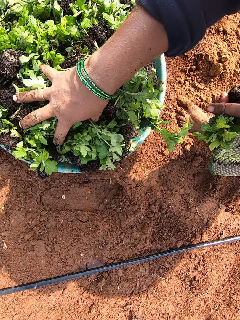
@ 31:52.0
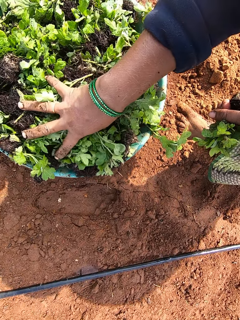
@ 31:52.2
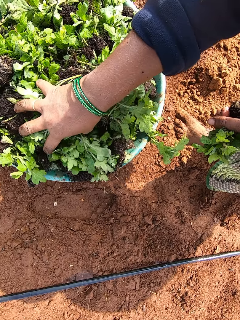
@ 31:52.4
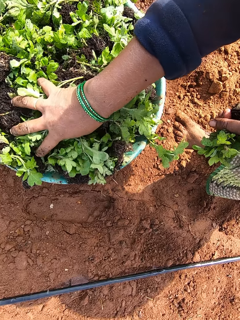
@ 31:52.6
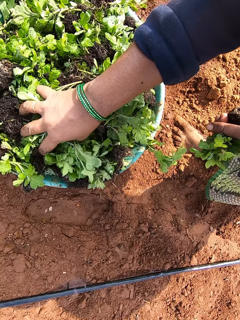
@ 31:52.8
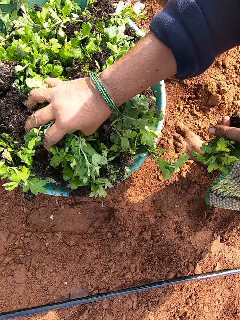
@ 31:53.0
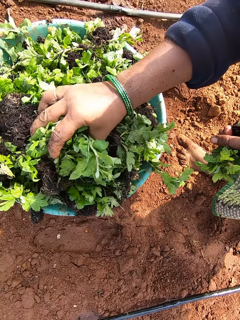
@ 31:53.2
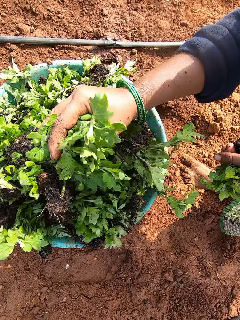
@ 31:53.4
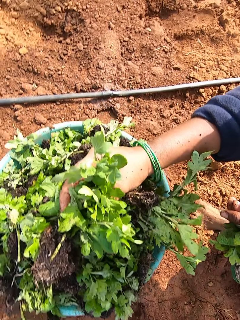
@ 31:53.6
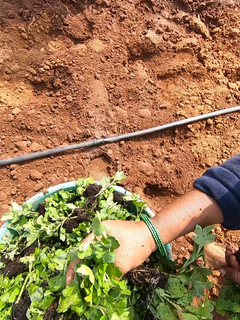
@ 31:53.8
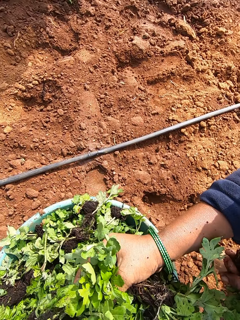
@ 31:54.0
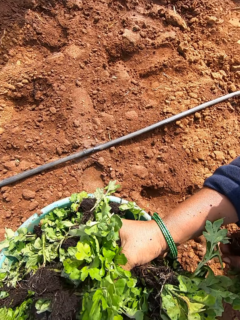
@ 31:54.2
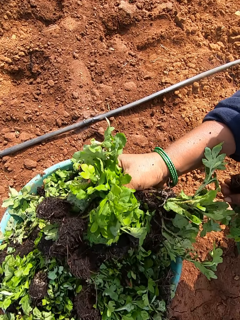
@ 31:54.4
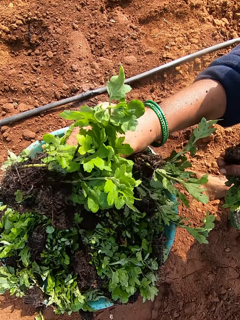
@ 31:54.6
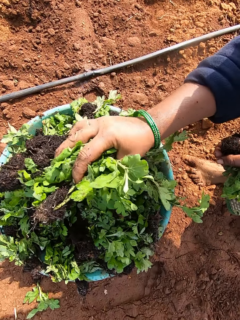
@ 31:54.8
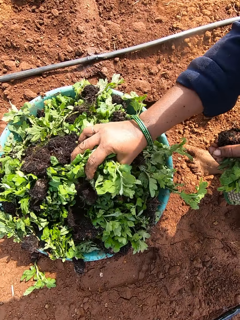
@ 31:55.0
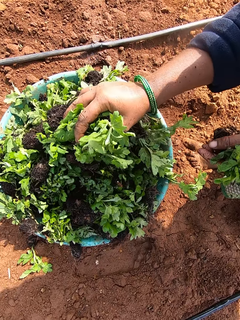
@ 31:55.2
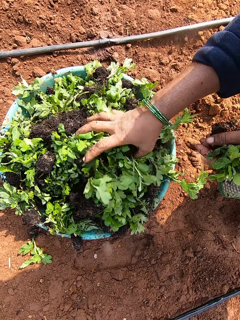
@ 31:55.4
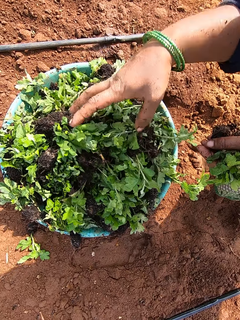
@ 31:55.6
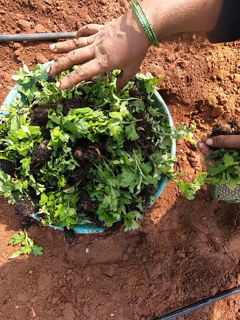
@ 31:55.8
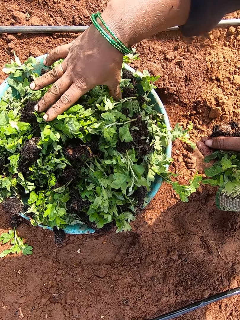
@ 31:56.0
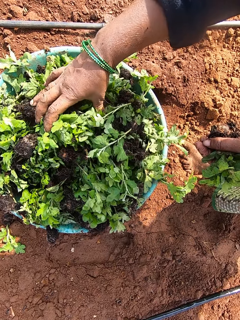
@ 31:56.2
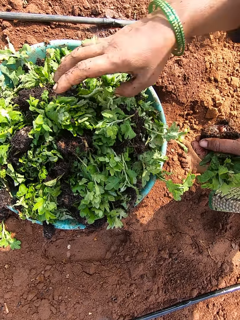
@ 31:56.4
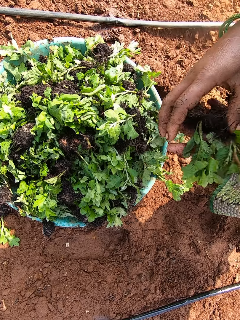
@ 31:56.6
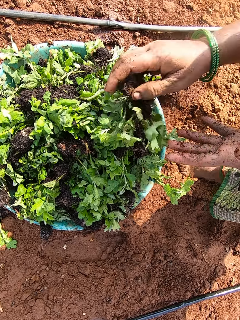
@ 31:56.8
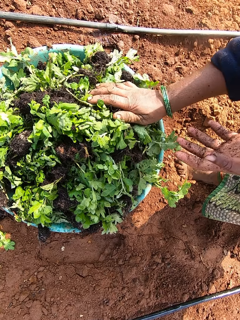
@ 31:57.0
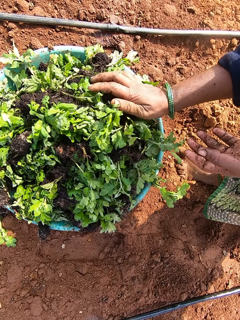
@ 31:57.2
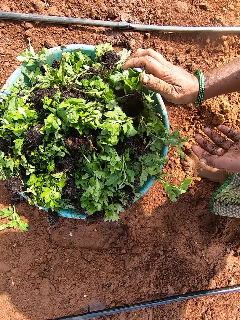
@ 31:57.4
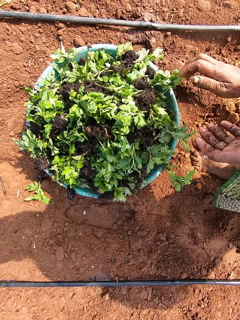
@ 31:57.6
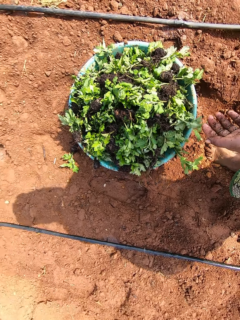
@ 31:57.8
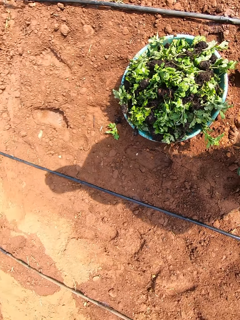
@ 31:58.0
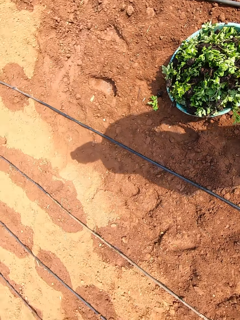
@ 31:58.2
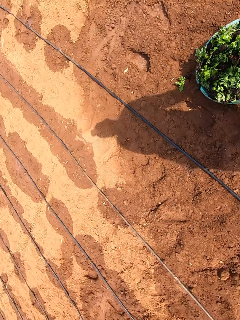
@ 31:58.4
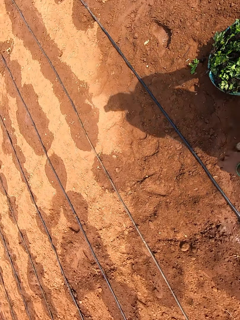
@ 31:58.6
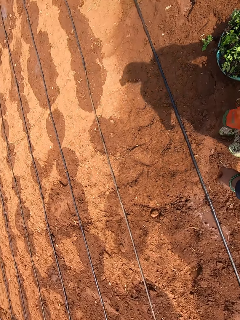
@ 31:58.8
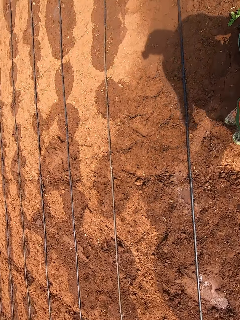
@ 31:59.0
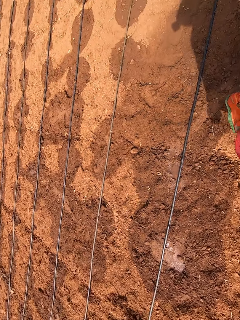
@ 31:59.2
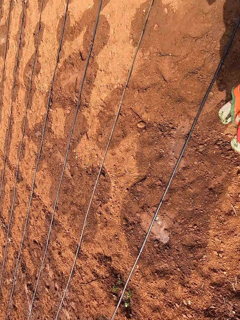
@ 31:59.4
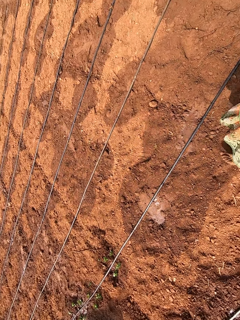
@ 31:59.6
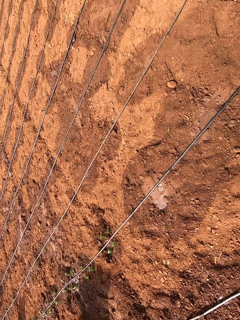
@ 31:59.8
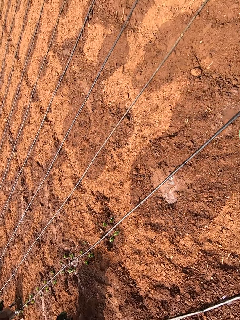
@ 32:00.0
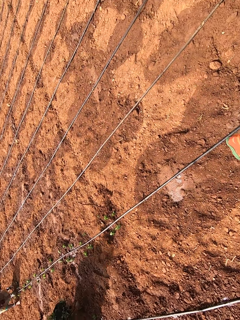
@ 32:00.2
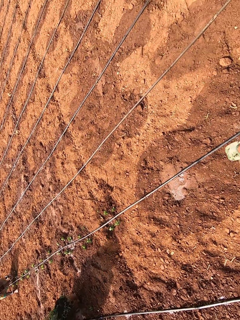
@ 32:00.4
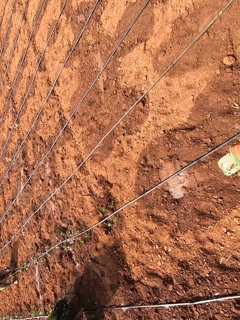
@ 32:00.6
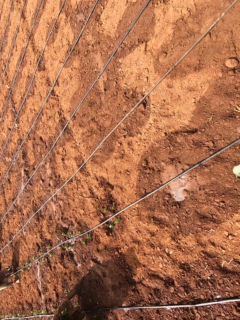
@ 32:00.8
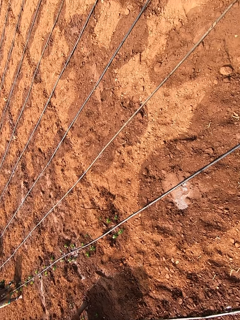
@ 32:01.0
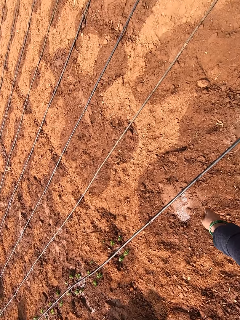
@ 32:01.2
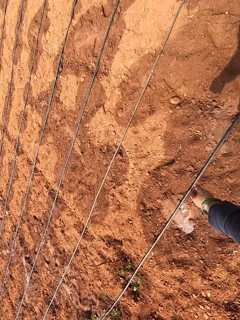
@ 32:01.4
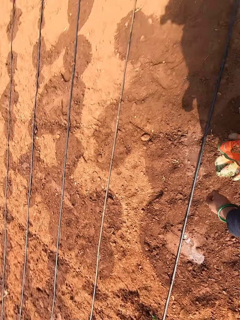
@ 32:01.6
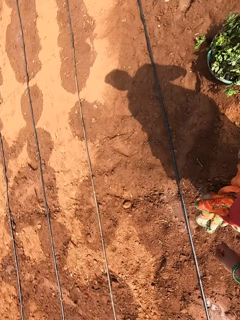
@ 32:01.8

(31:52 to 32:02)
The camera wearer packs some seedlings from the bowl with her right hand. She places the seedlings in the bowl with her right hand. She passes some seedlings from her left hand to her right hand. She places the seedlings in the bowl with her right hand. She walks on the ground.

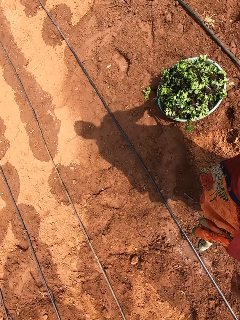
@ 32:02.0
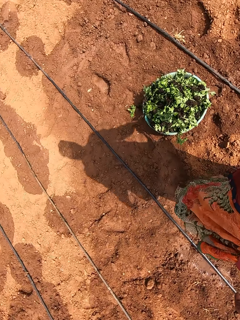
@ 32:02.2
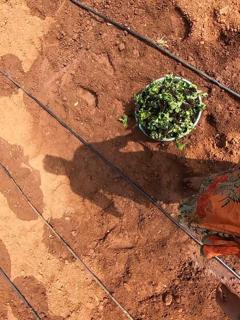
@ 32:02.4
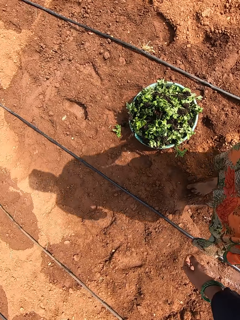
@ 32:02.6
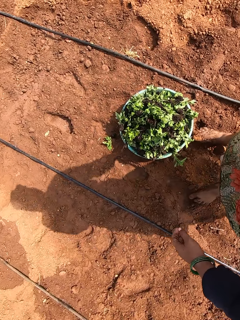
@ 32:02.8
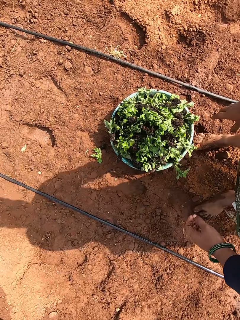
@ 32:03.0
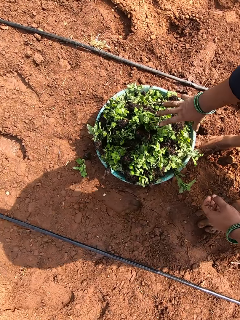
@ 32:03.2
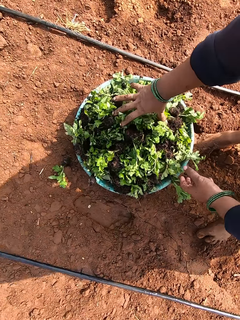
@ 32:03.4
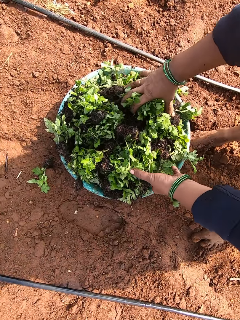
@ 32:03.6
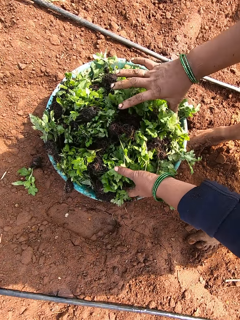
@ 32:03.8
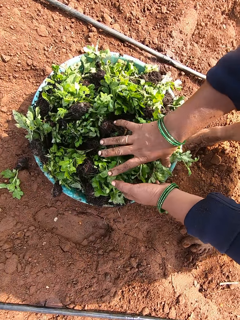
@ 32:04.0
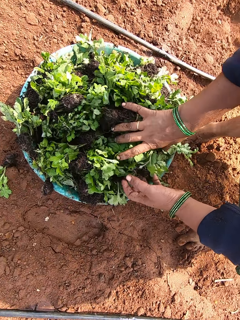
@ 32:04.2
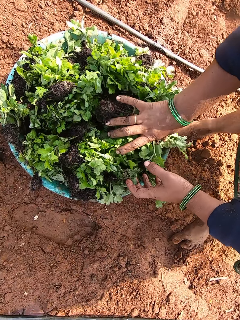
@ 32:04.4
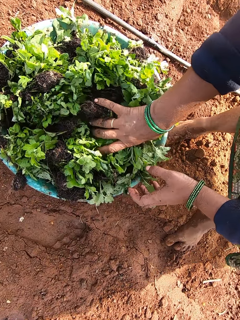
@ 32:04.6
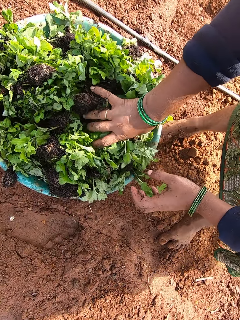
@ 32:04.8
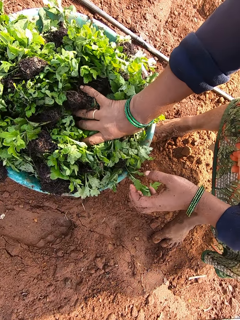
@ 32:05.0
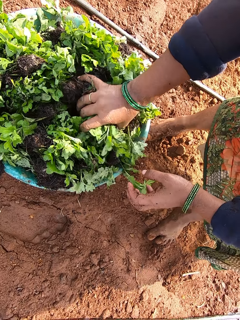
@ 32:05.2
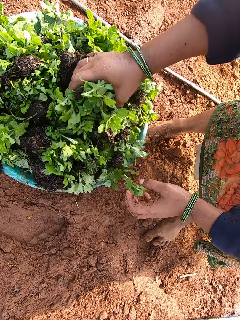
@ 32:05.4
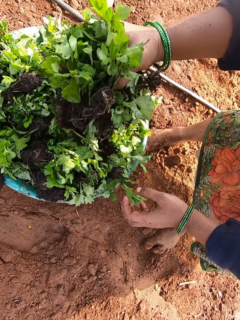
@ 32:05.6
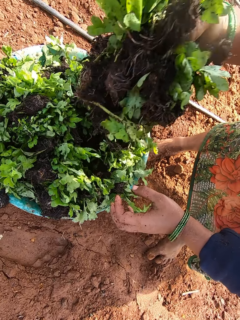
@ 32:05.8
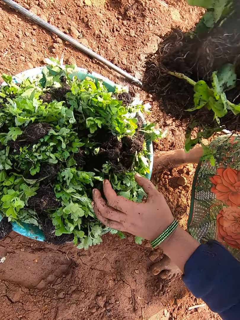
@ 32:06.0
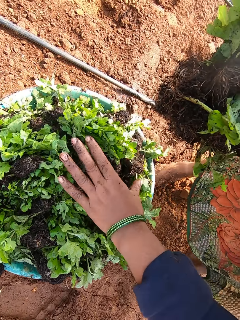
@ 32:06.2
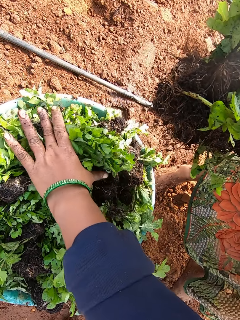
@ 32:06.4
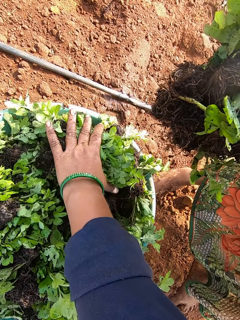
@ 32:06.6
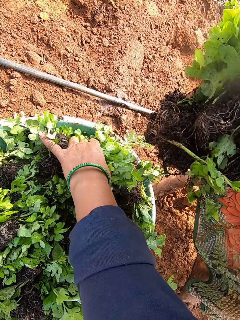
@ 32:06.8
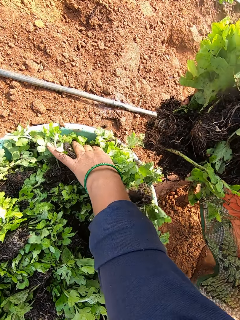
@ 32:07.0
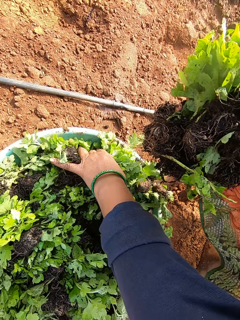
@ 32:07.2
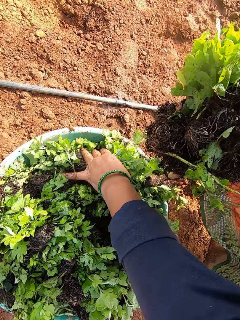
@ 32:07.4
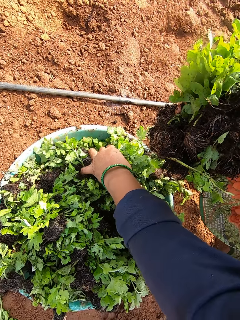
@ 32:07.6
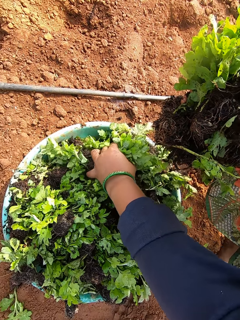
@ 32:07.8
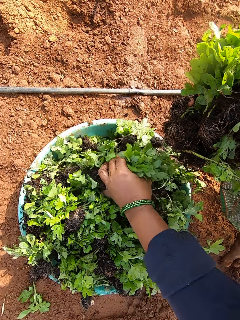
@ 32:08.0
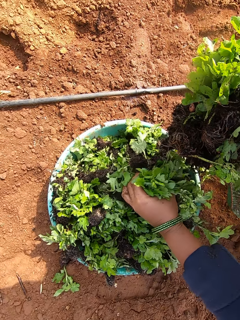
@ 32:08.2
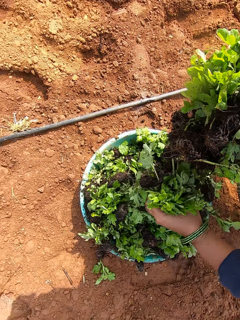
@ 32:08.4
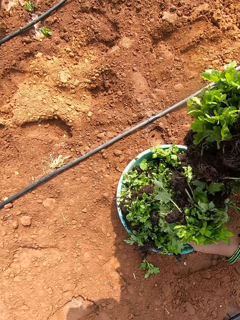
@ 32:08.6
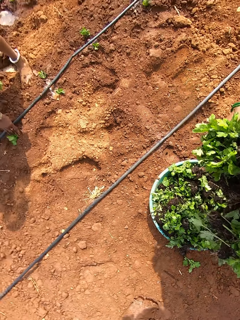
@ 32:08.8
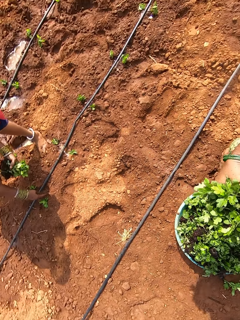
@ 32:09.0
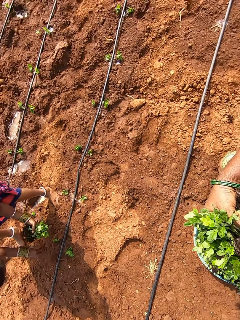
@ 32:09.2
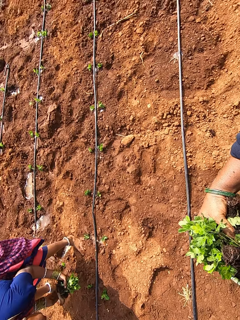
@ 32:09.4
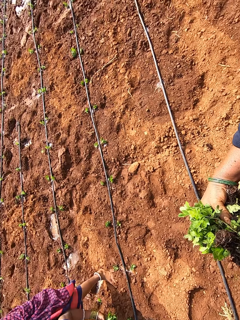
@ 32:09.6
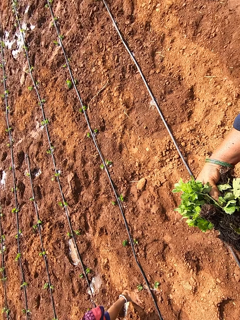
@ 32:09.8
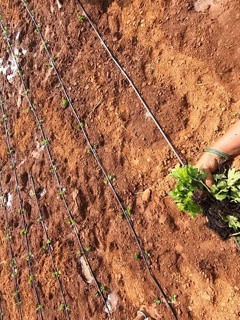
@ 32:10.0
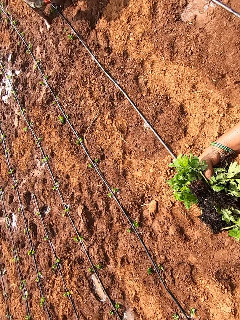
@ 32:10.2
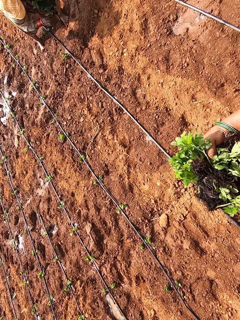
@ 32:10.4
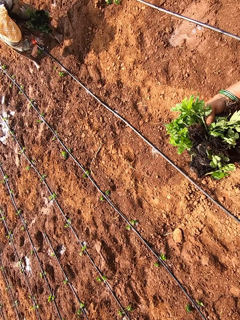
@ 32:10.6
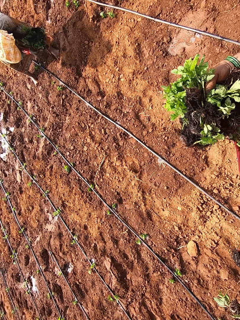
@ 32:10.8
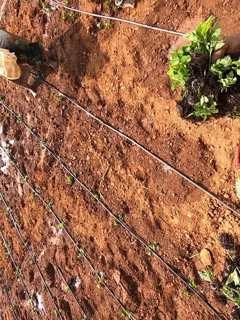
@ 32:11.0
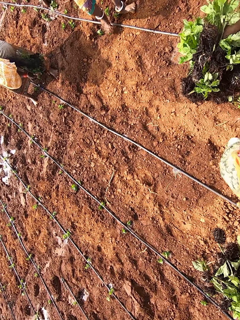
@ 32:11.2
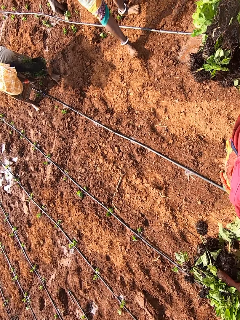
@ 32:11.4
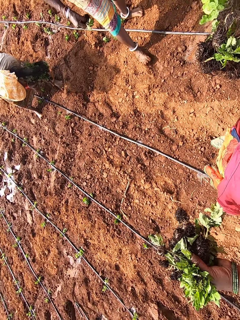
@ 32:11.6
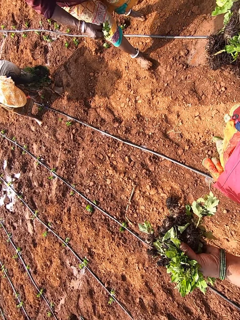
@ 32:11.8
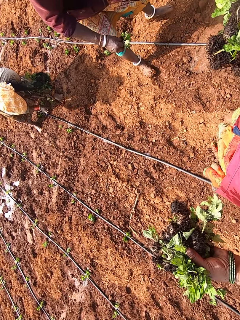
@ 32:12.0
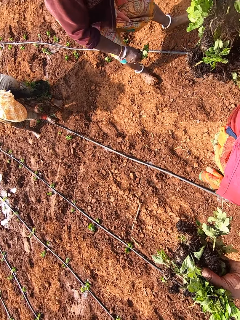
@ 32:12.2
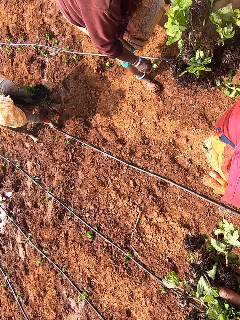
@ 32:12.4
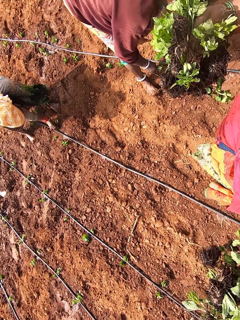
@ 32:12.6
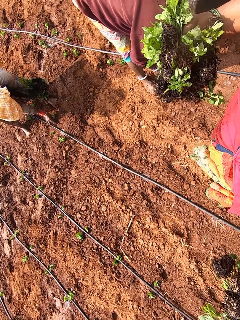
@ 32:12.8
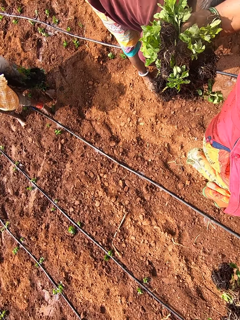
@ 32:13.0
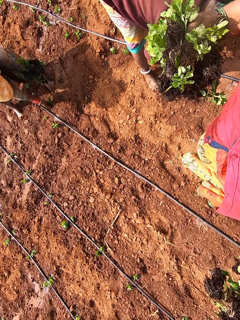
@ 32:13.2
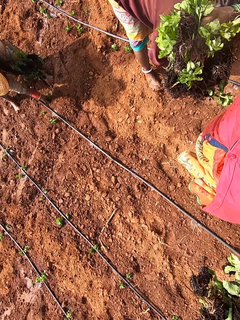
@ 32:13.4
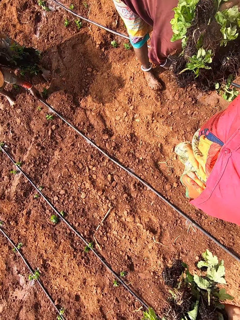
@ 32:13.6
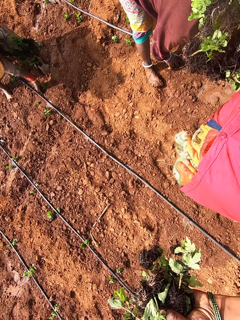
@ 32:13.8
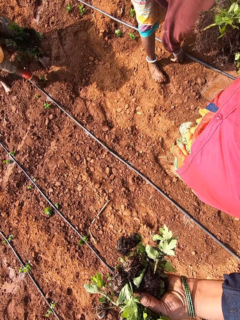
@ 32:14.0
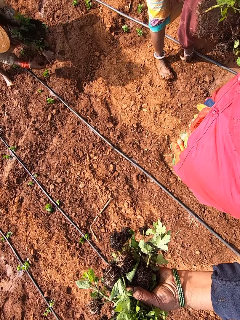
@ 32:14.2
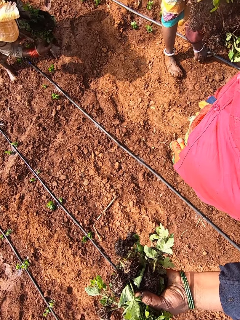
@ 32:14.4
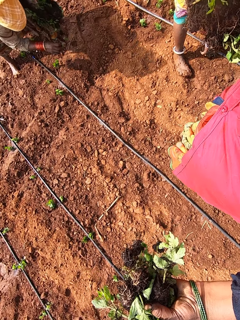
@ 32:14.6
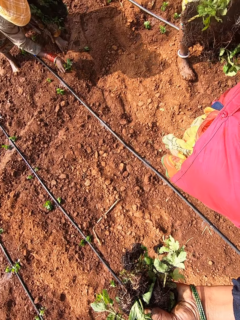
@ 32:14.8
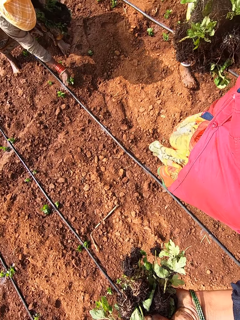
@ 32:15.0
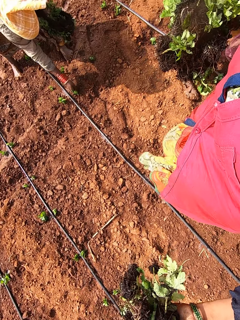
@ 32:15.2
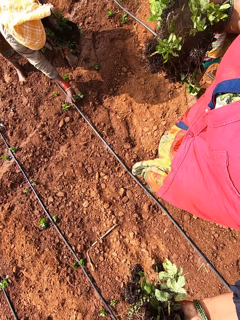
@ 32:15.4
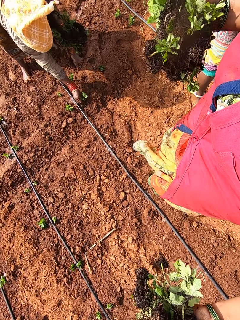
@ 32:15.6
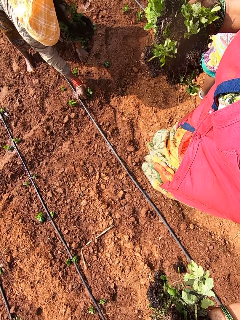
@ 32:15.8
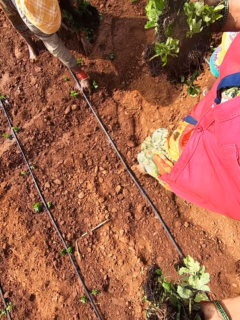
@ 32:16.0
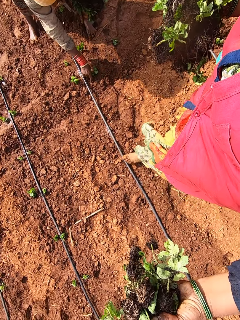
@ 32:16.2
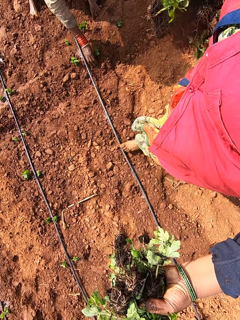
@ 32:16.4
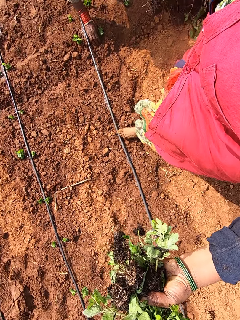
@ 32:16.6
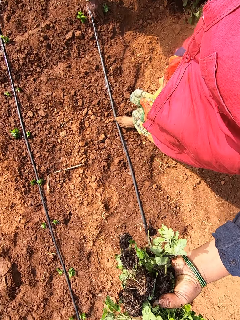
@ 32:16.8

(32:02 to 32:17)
The camera wearer packs some seedlings from the bowl with her right hand. She packs some seedlings from the bowl with her left hand. She dialogues with a woman. The woman picks a seedling from her left hand with her right hand. The camera wearer walks on the ground. The woman plants the seedling in the ground with her right hand and picks a seedling from her left hand with her right hand.
